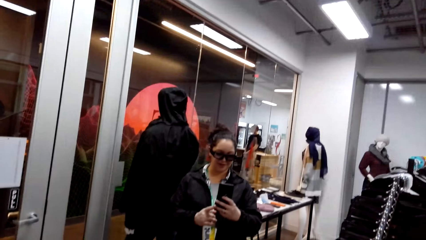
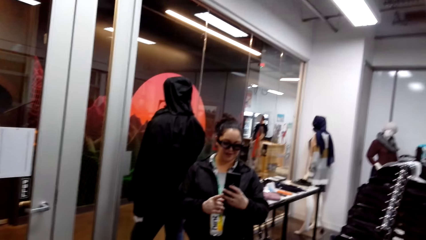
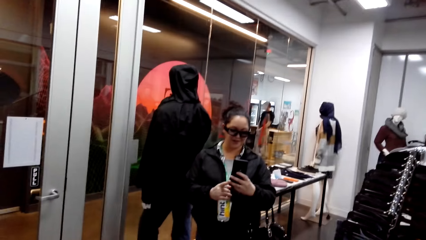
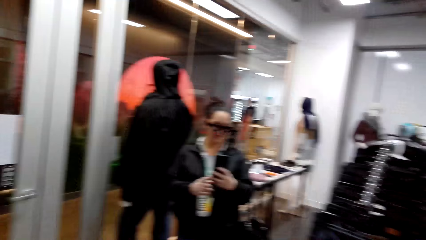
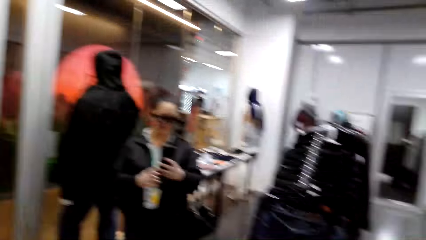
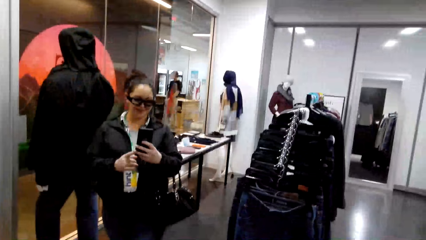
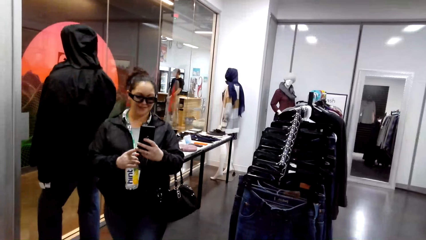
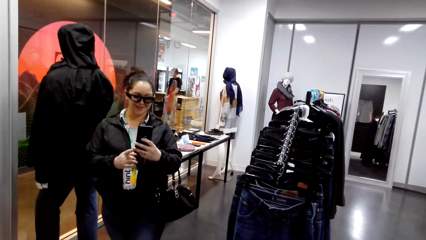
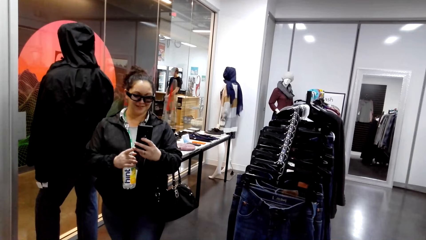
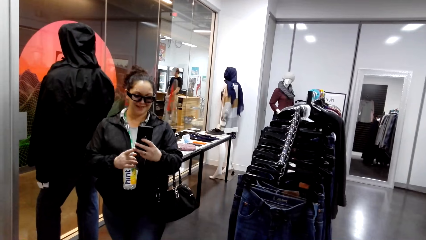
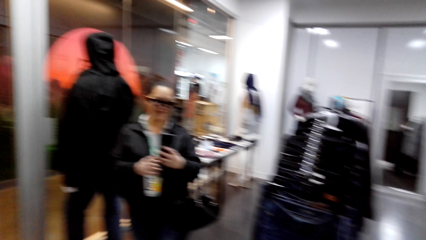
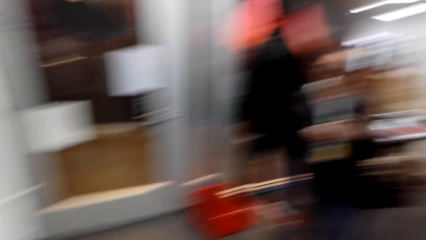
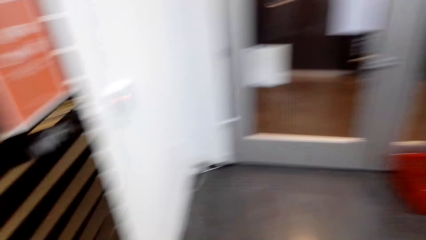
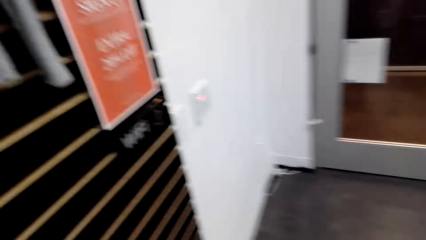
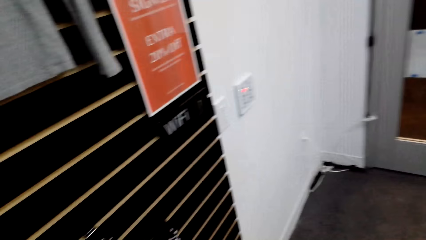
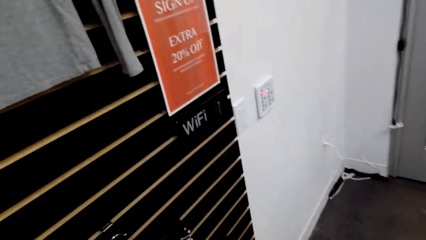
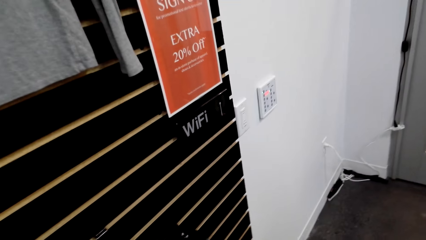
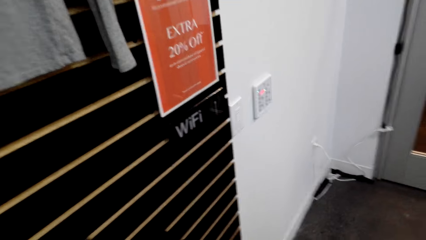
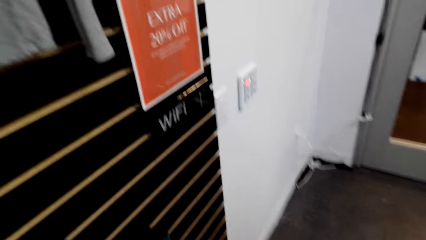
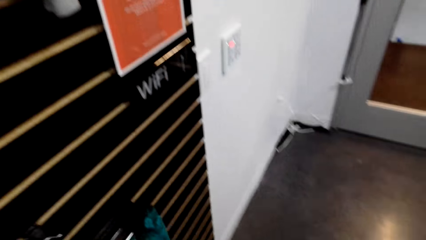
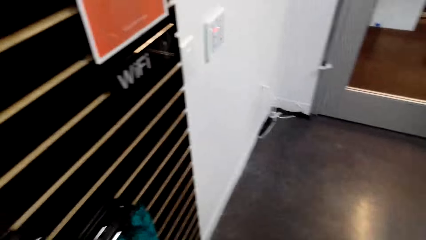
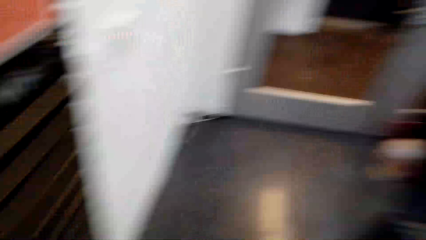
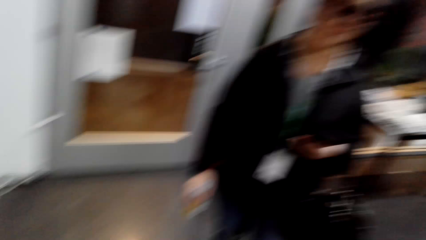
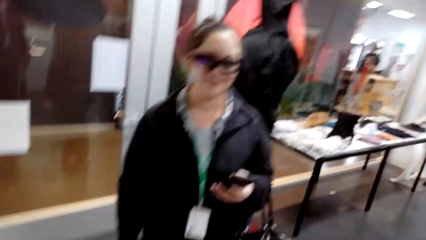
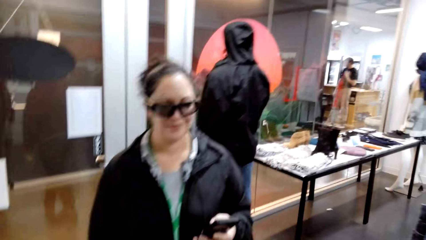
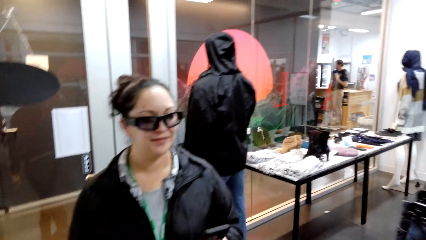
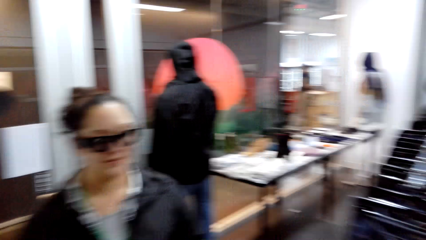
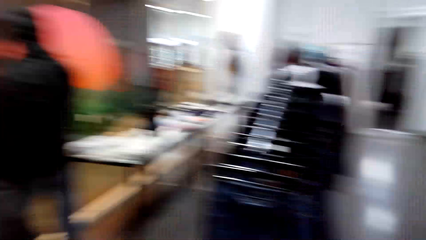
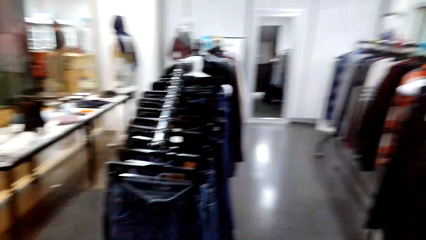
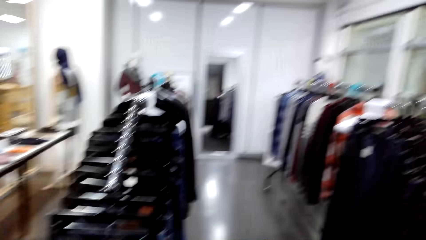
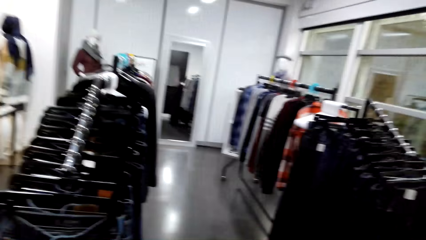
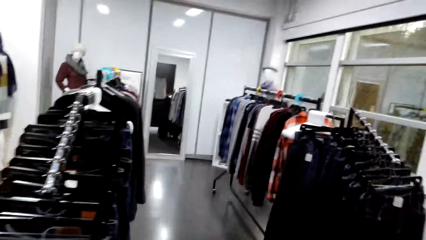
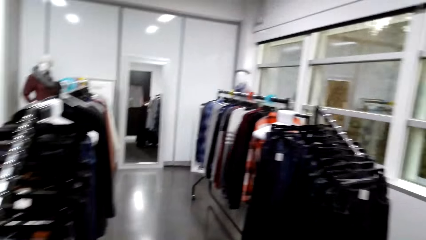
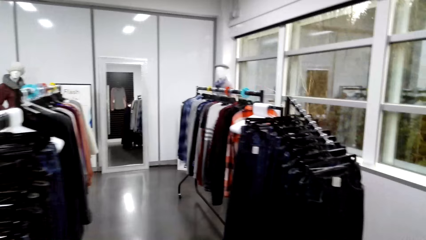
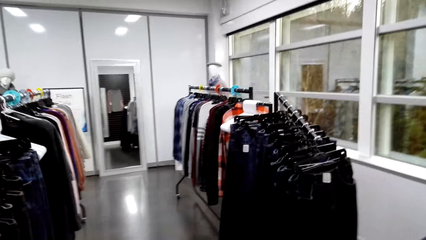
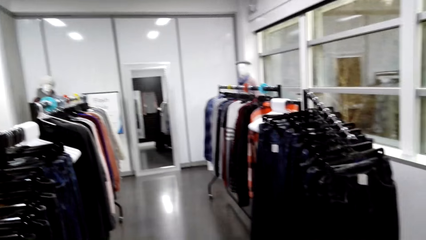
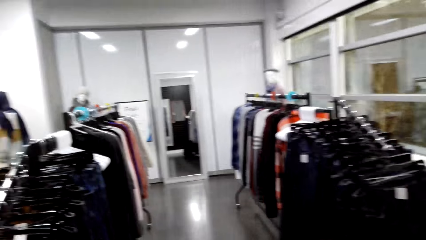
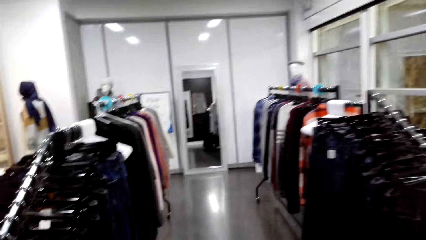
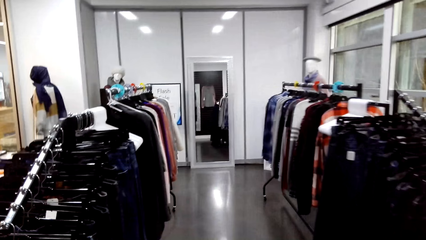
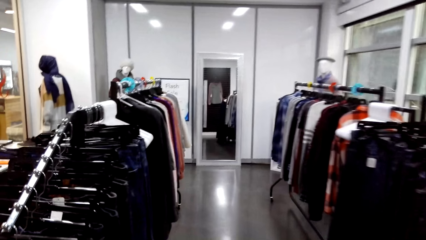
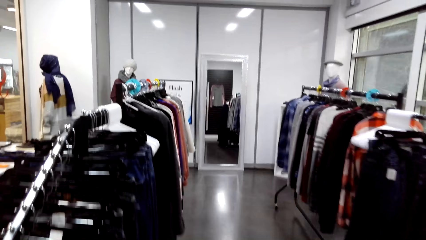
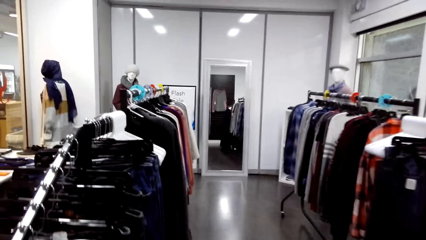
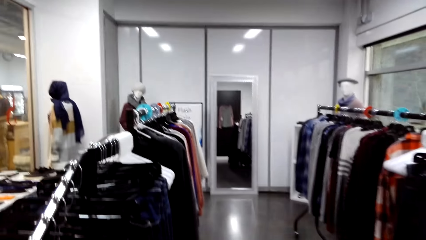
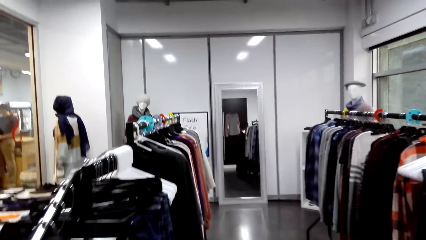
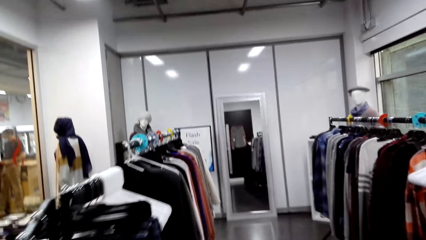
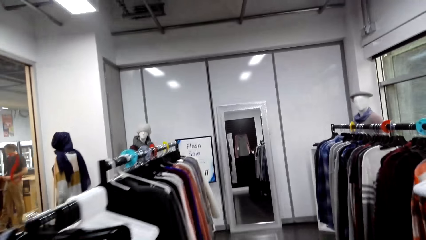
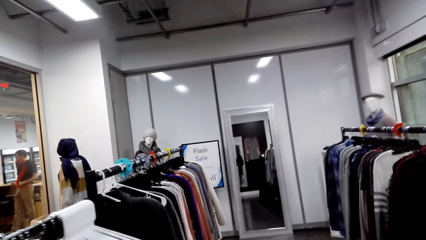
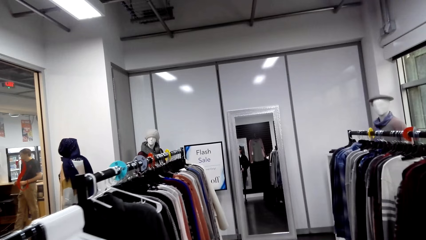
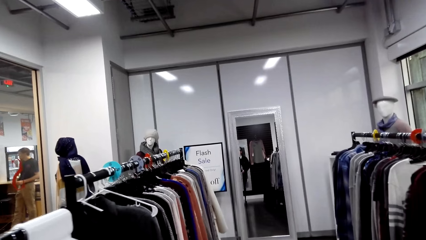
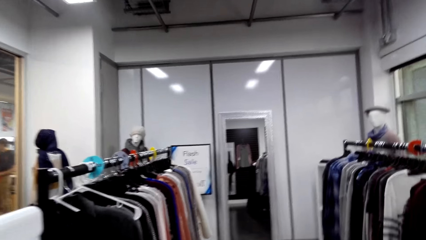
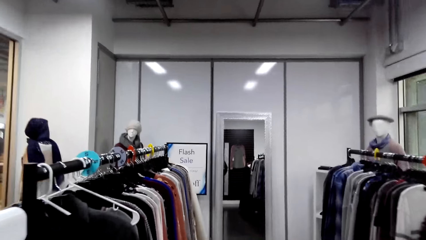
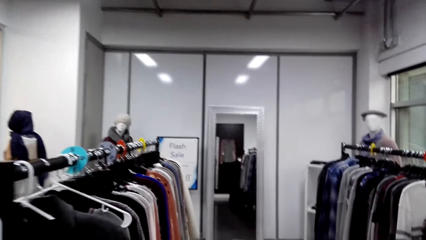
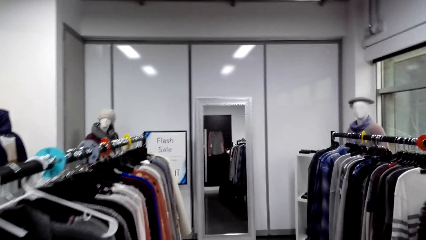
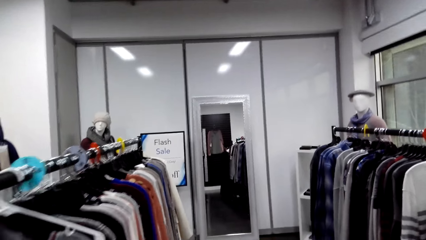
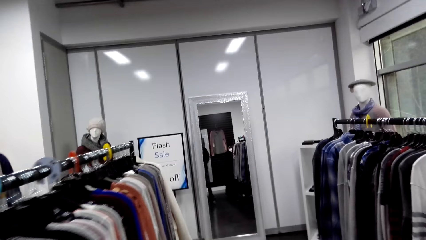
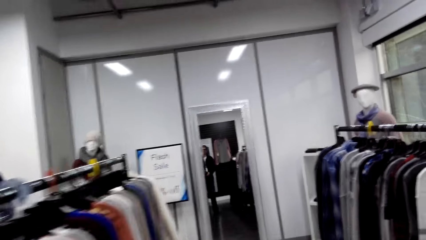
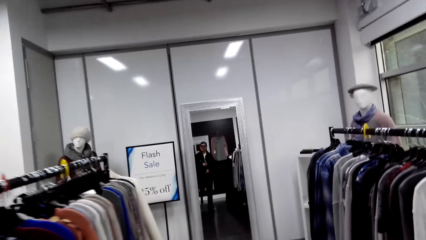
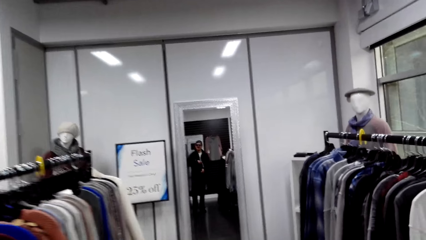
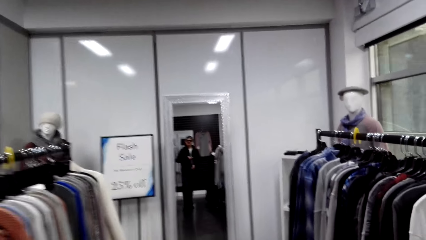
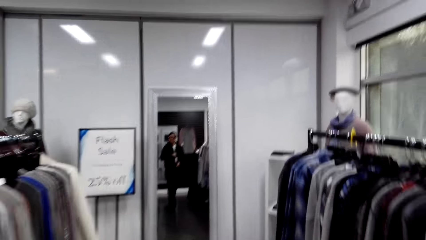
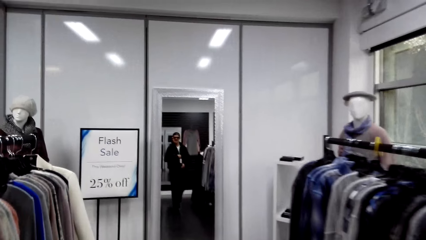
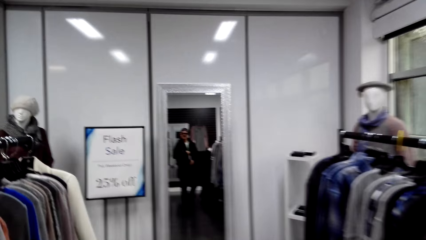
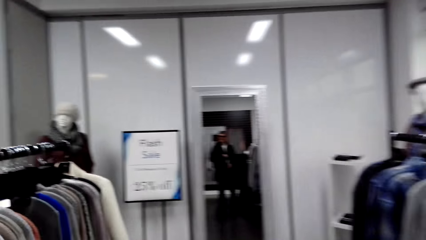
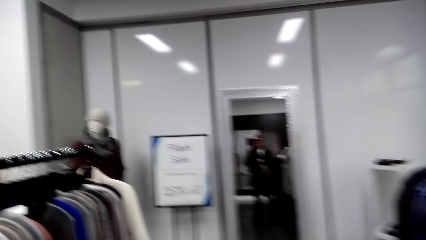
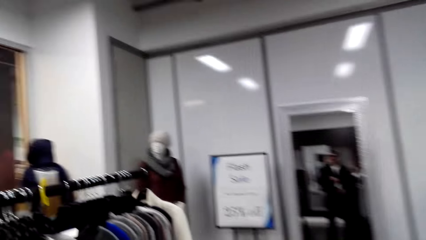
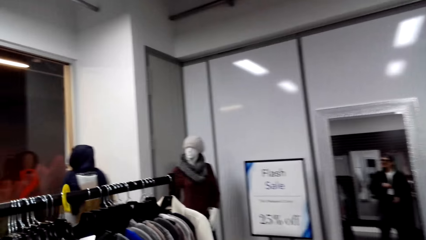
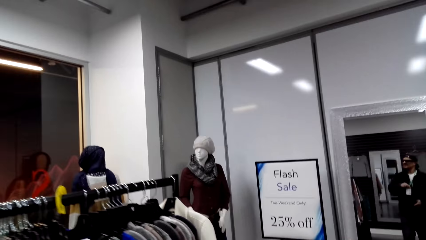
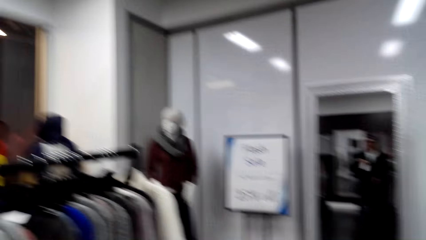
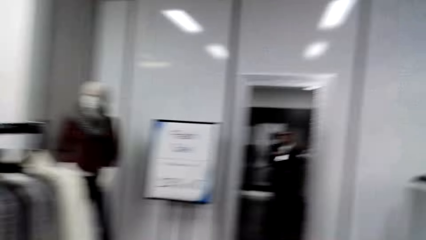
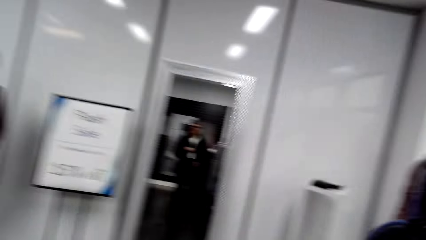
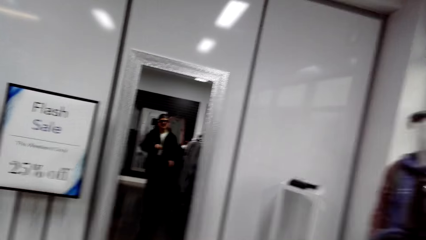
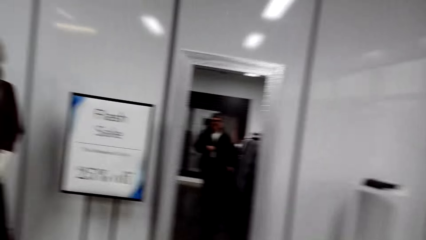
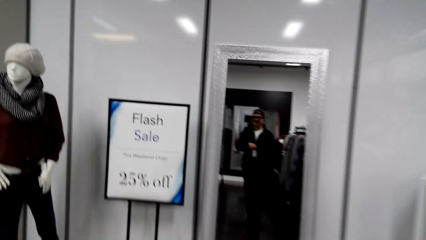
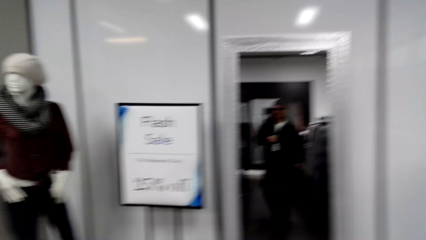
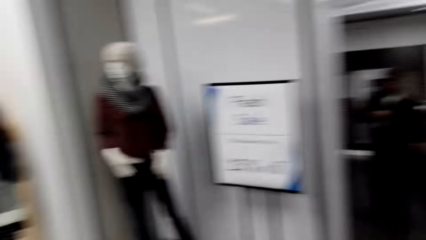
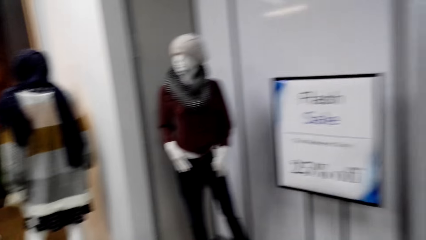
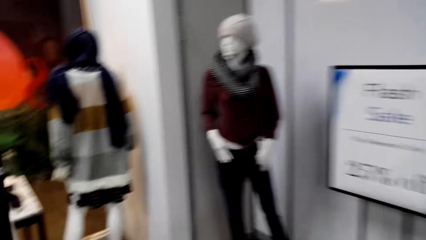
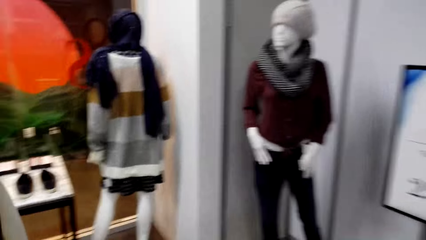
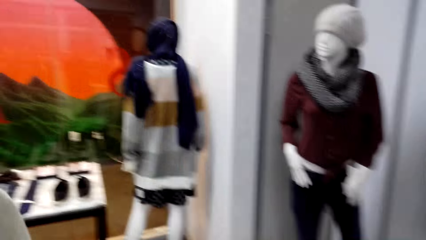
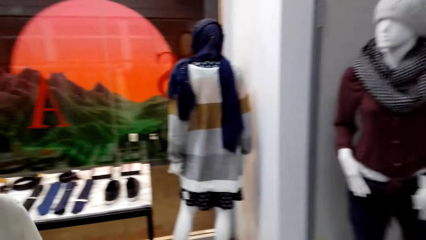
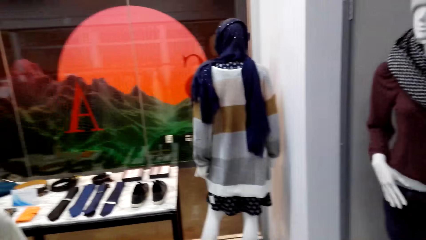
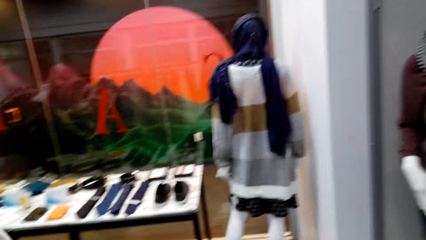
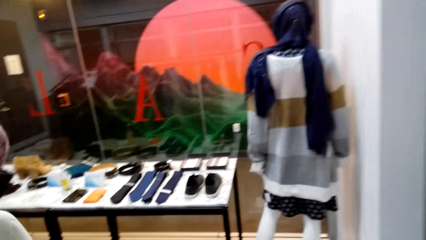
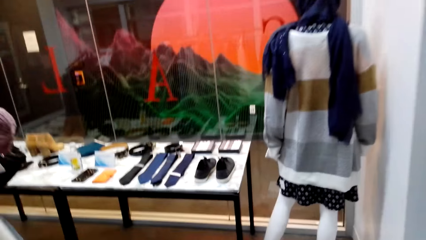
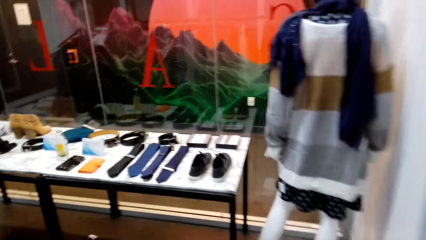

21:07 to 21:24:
The camera wearer stares at the woman. They walk around the clothing store.
